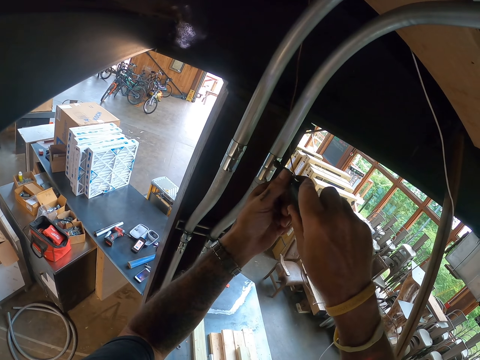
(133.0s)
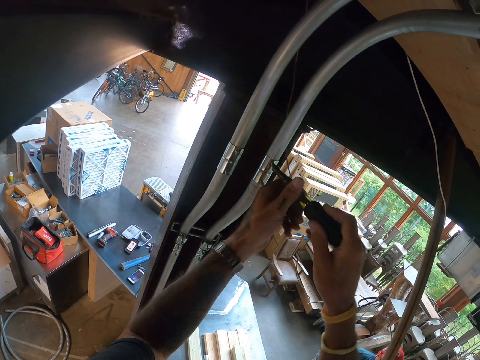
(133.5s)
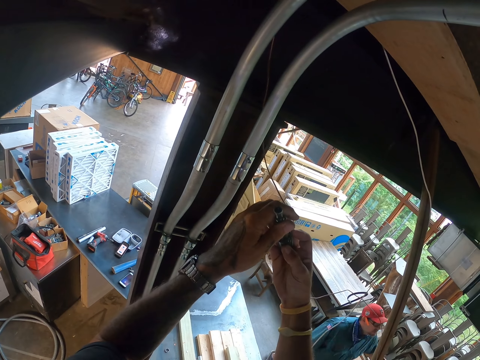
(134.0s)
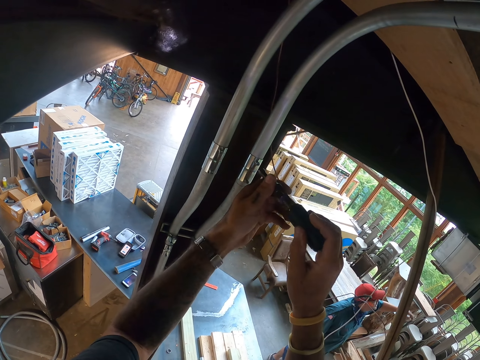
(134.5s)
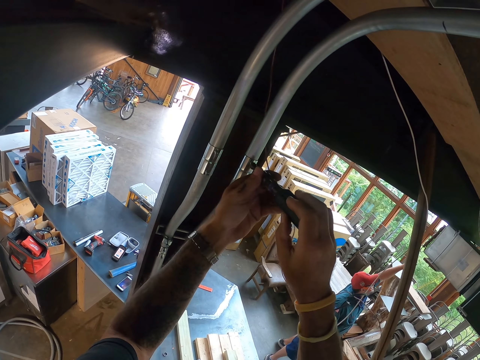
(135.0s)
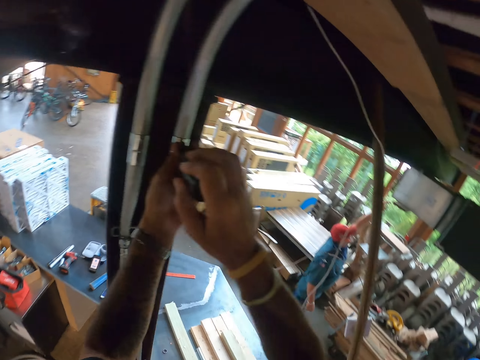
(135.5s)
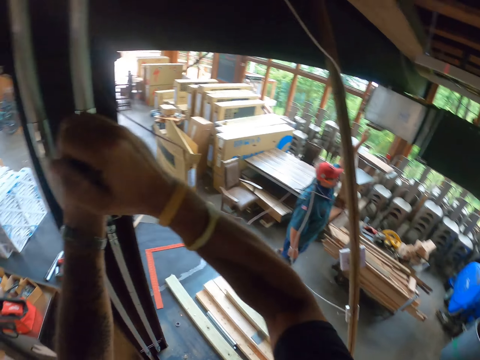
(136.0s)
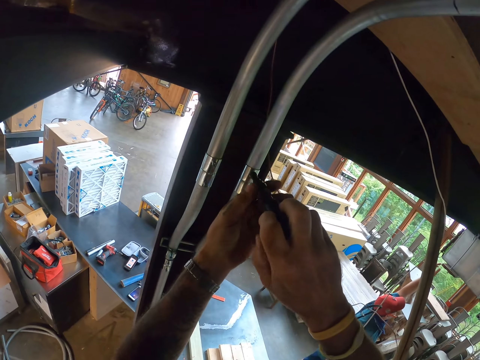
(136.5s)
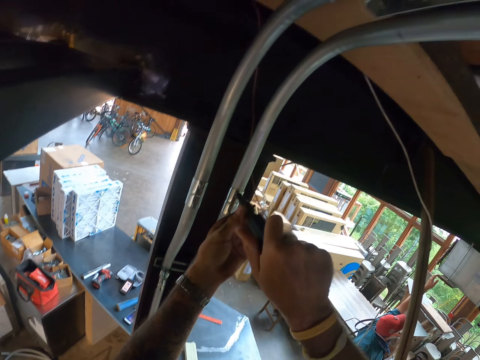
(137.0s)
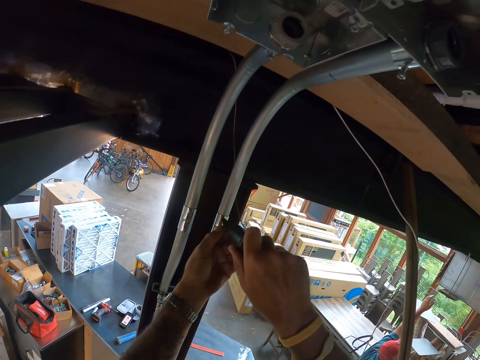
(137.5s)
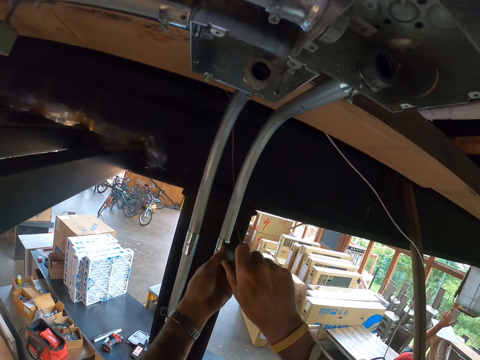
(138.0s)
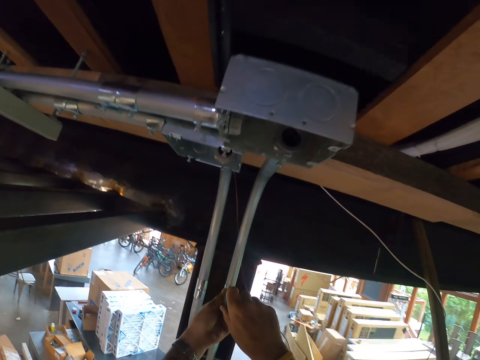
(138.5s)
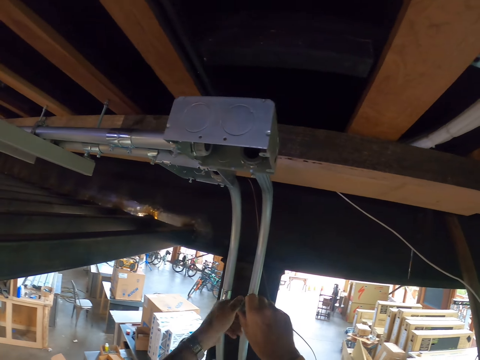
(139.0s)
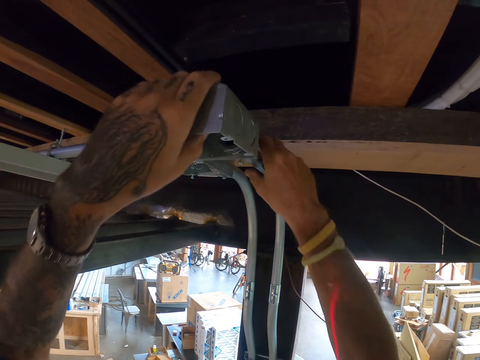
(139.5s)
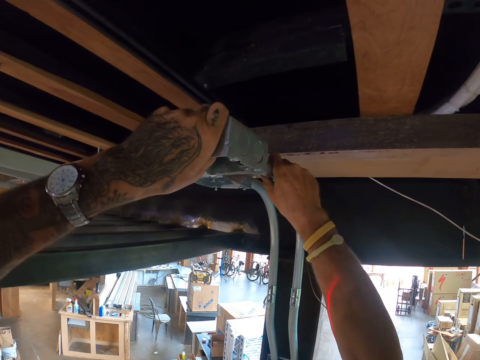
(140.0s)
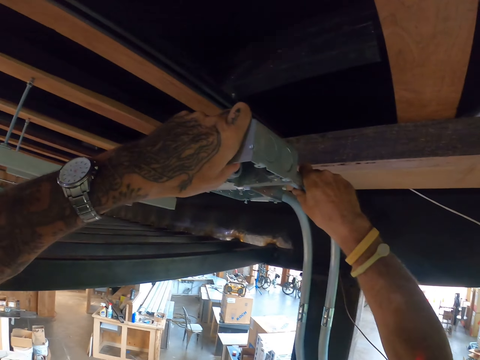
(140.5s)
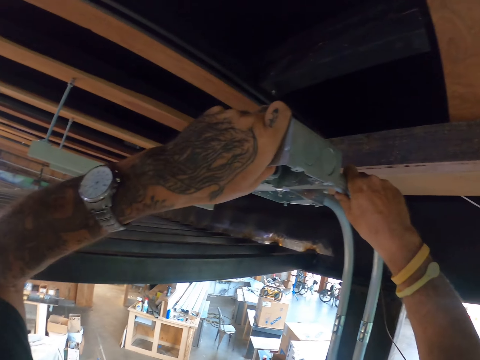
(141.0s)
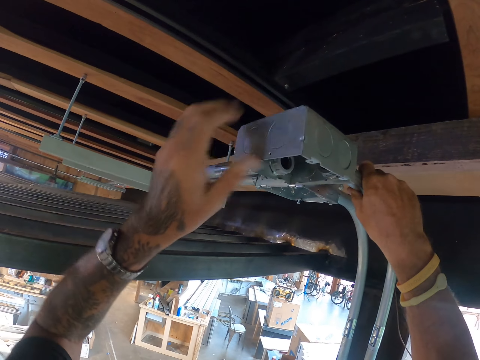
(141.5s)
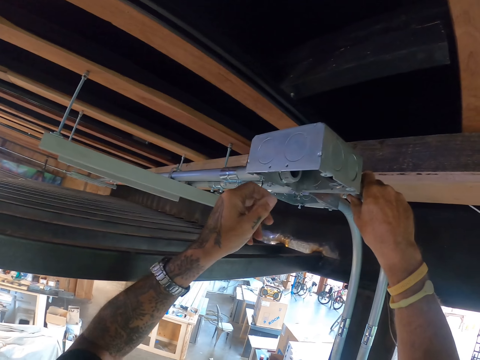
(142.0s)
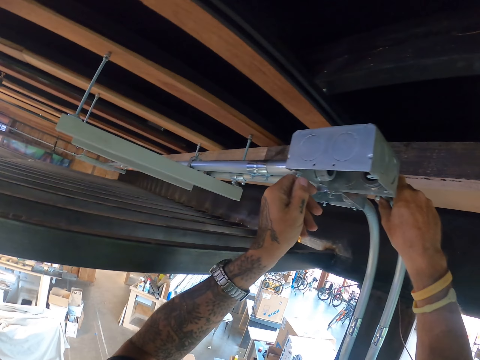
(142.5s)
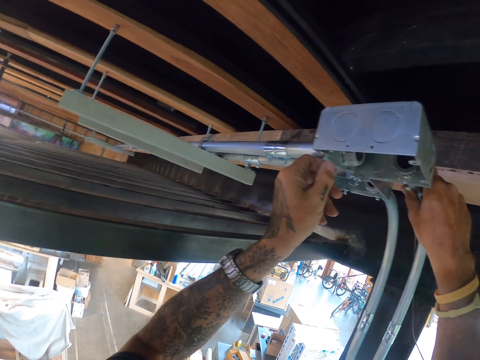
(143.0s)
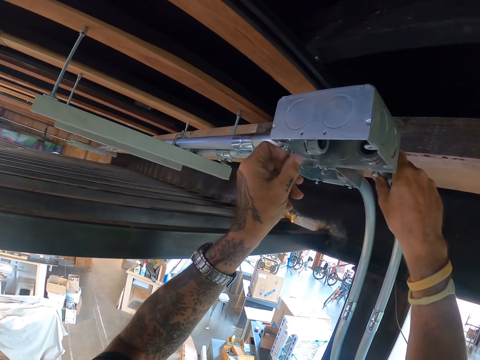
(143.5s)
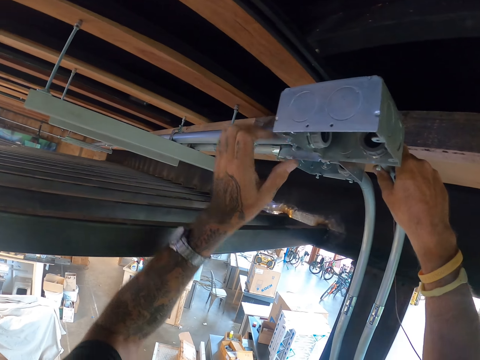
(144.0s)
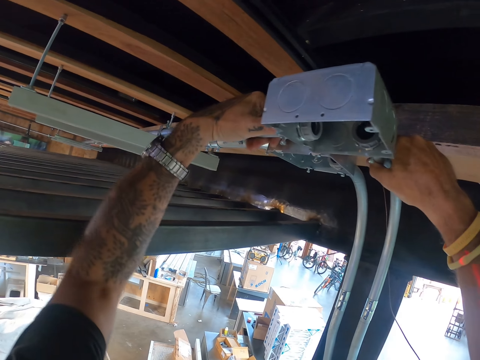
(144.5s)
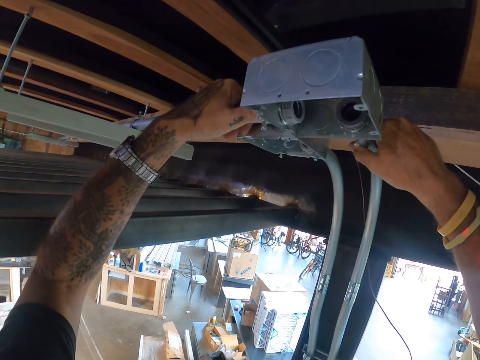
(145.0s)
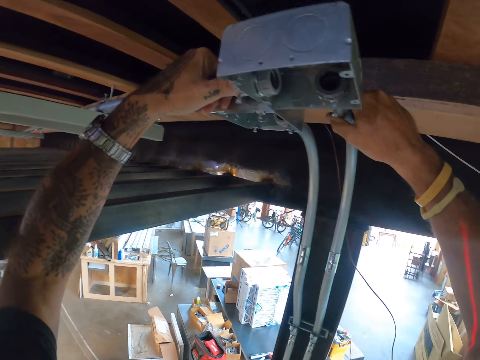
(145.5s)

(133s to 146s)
A man points at something. The camera wearer fixes the switch. They remove the metal box joint.

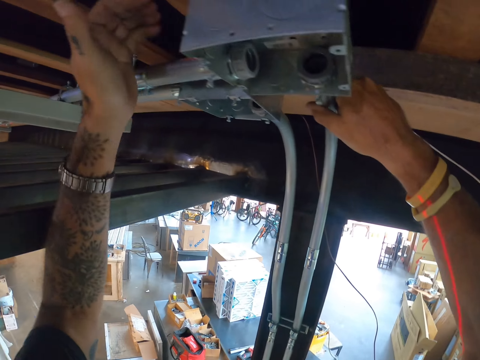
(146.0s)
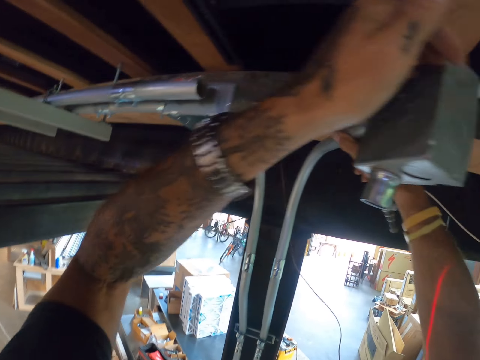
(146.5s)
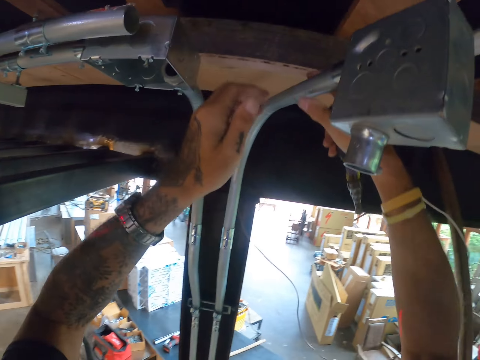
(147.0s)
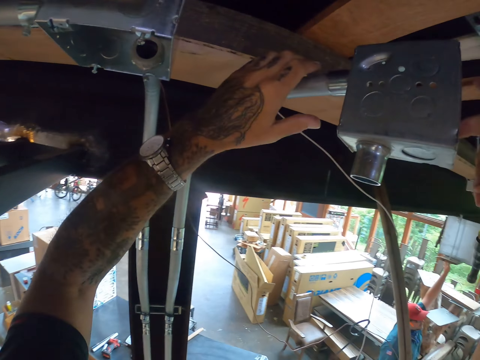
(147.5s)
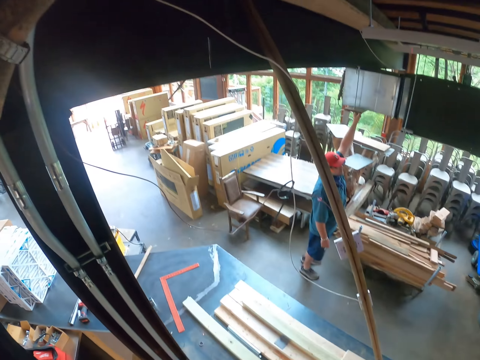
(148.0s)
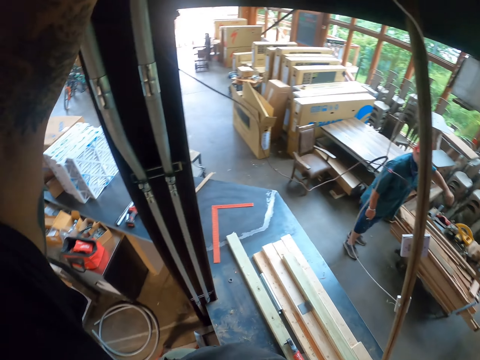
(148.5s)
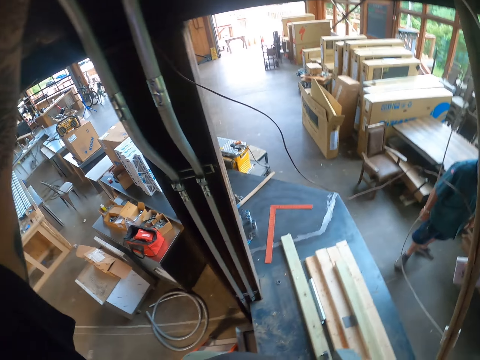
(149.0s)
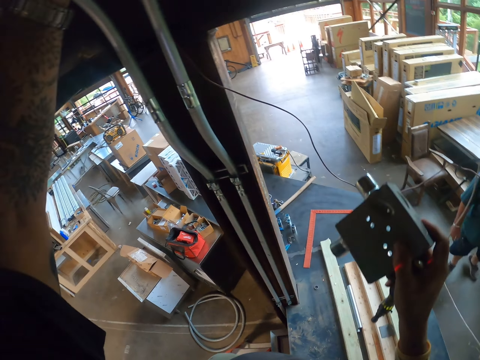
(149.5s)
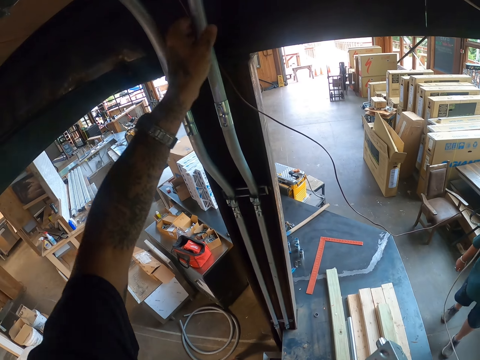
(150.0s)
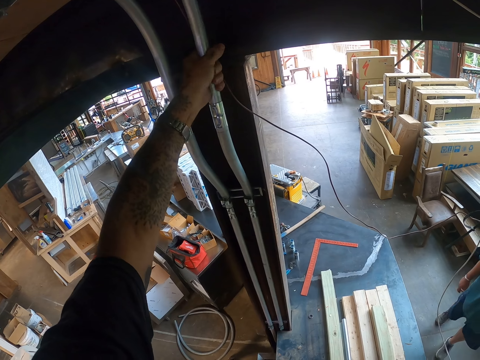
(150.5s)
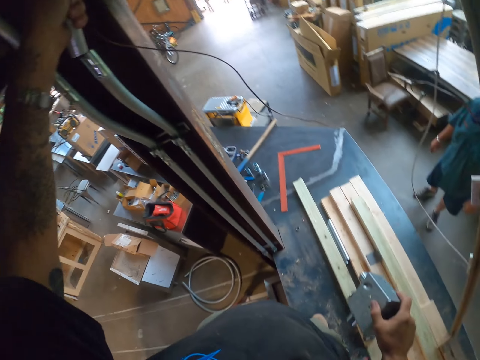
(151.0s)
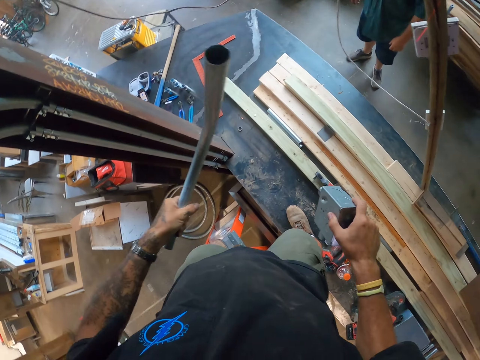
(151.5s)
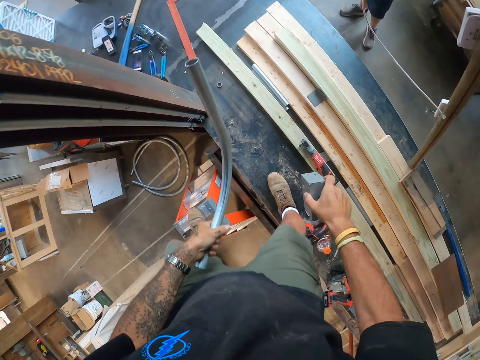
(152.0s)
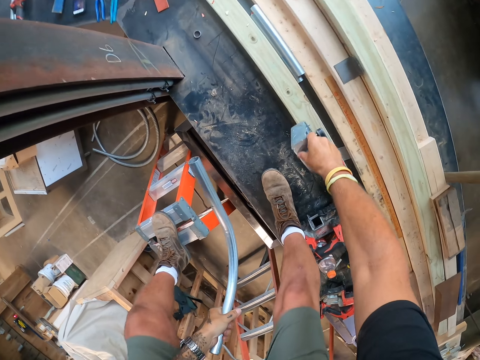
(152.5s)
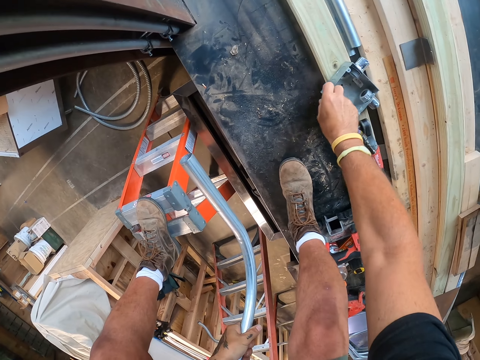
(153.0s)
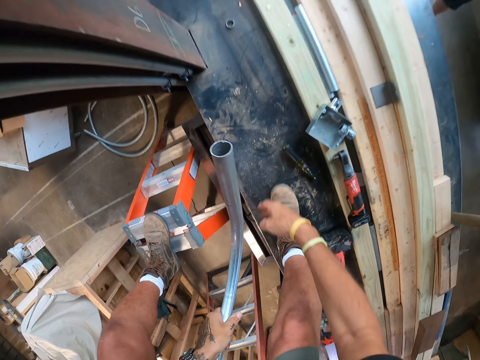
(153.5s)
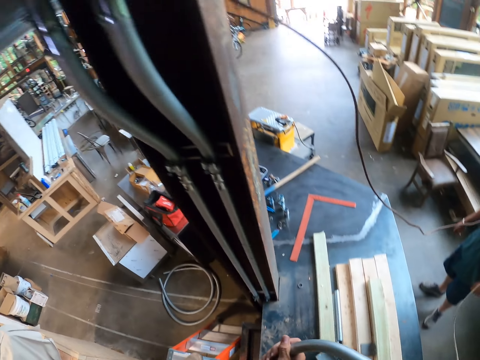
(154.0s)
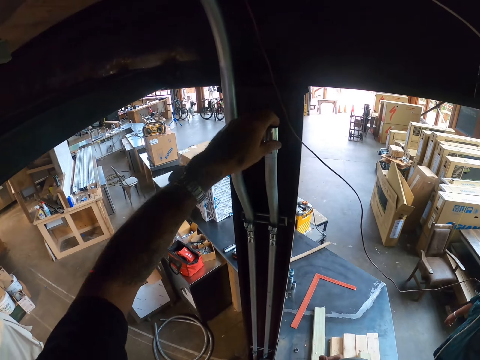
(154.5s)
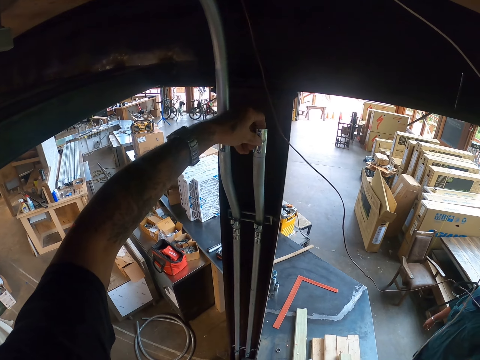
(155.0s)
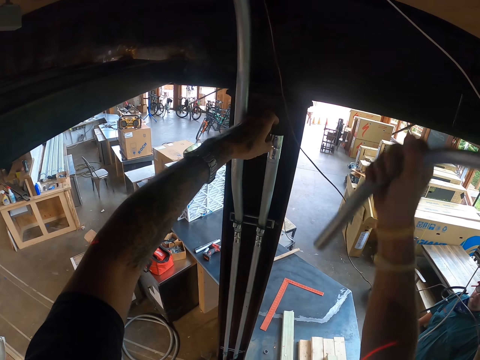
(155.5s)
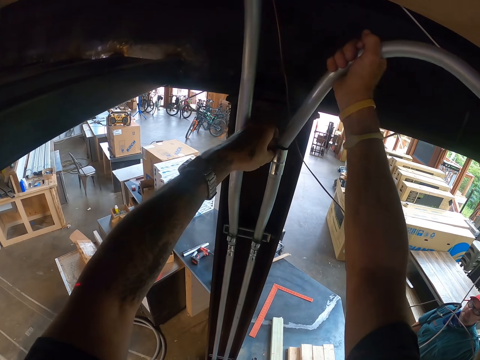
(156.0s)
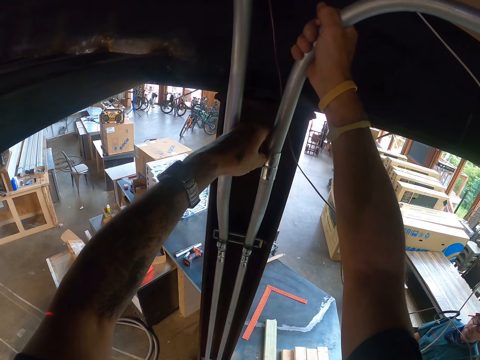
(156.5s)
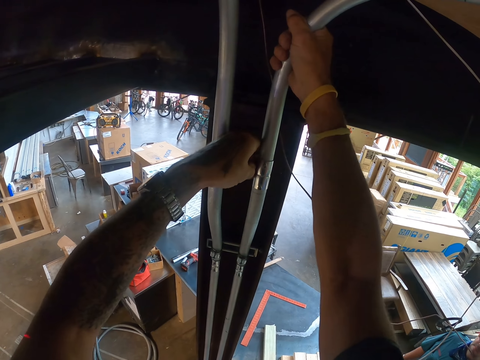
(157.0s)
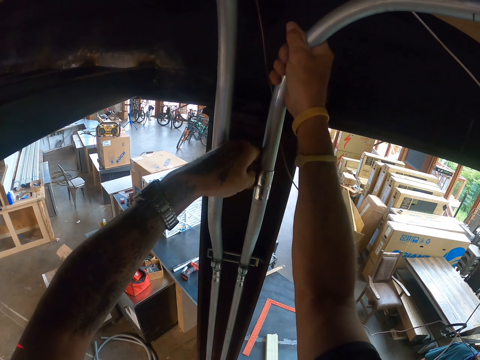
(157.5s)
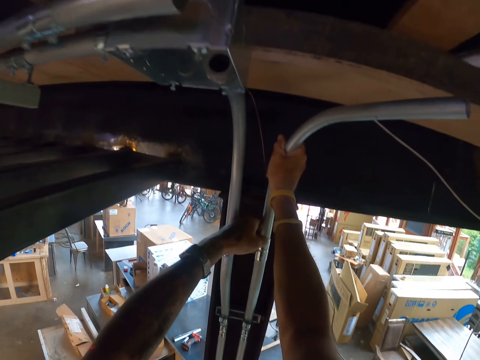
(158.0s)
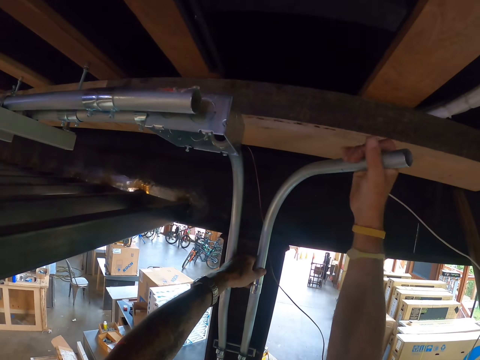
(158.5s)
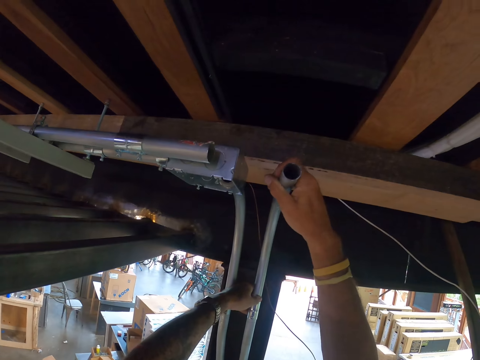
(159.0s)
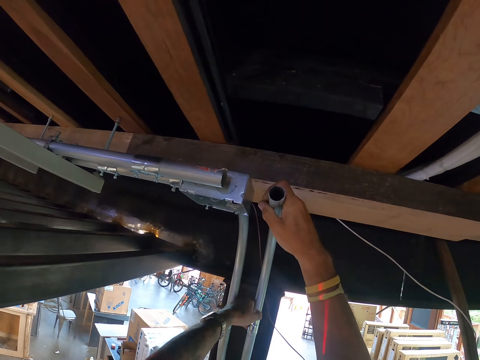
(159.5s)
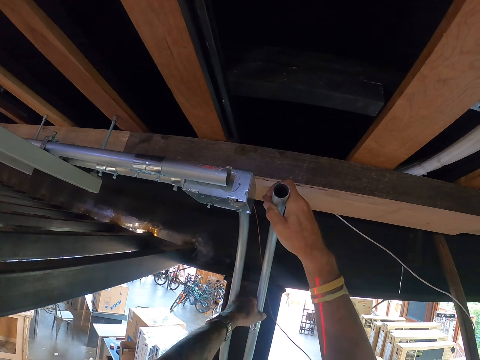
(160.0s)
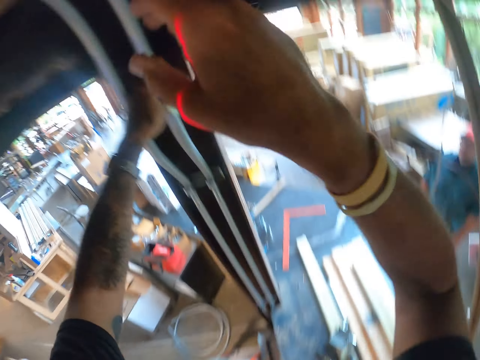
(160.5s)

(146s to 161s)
The camera wearer removes the pipe. They put the metal box joint on the surface. They pick up a screwdriver. They hold the pipe and fix the pipe.
